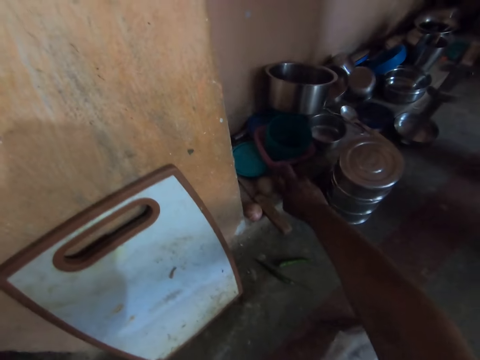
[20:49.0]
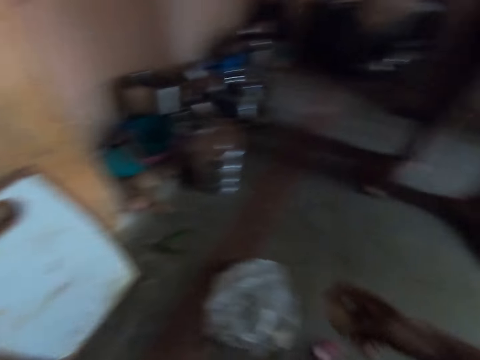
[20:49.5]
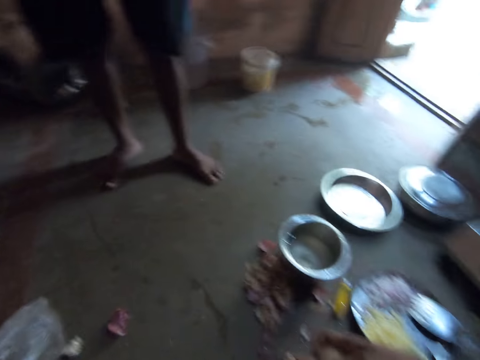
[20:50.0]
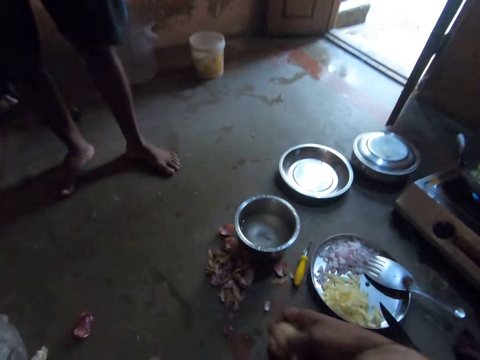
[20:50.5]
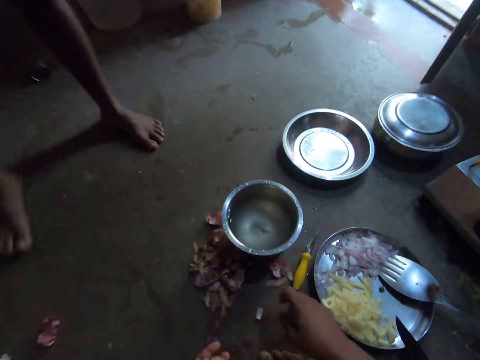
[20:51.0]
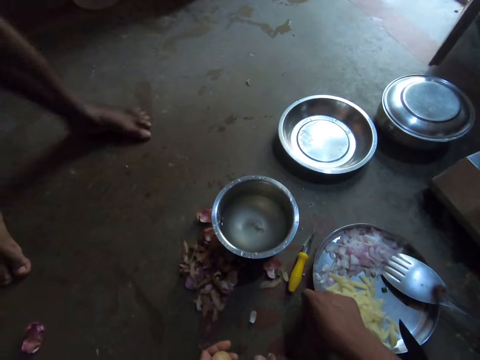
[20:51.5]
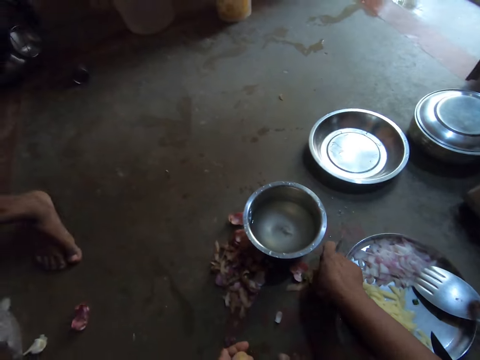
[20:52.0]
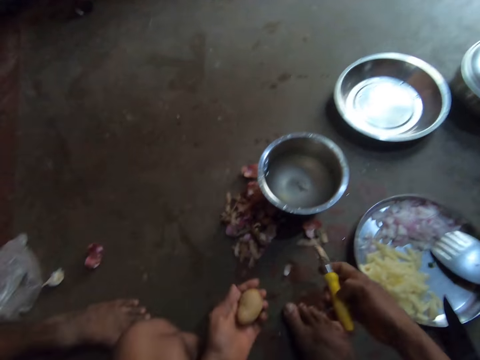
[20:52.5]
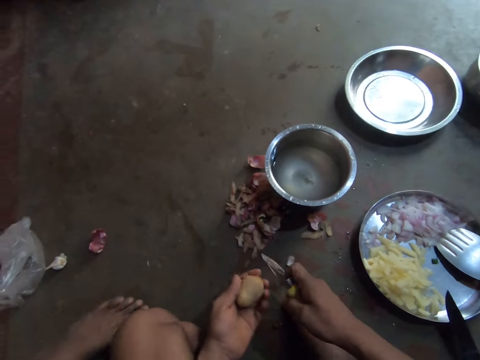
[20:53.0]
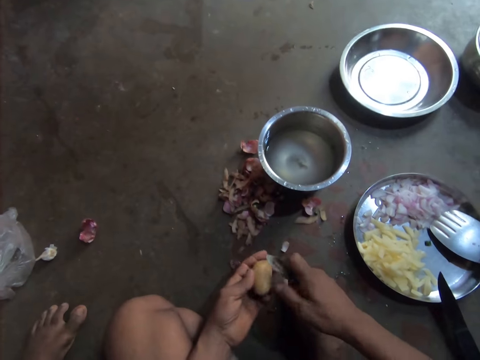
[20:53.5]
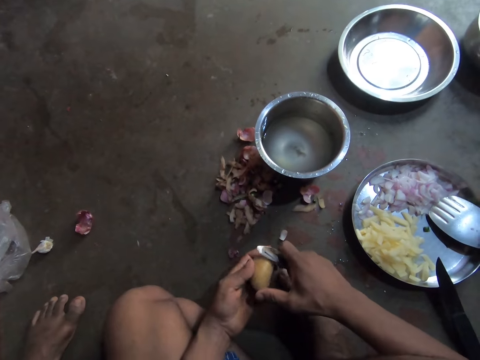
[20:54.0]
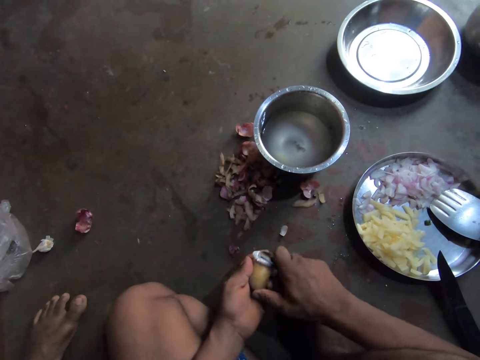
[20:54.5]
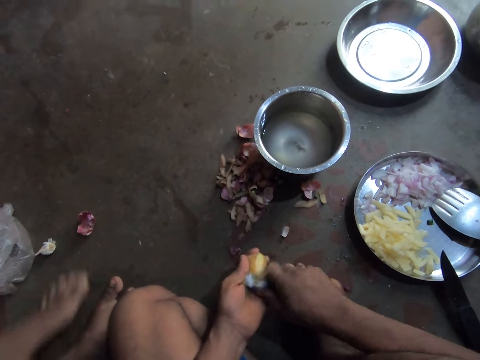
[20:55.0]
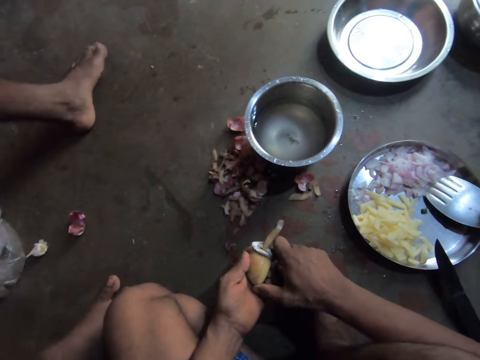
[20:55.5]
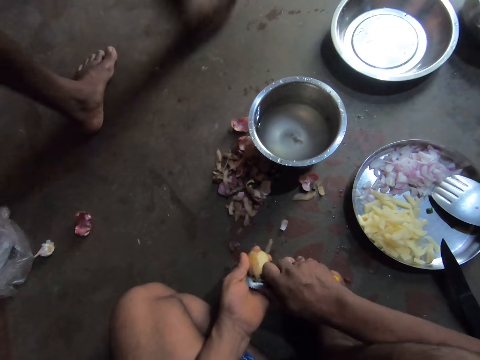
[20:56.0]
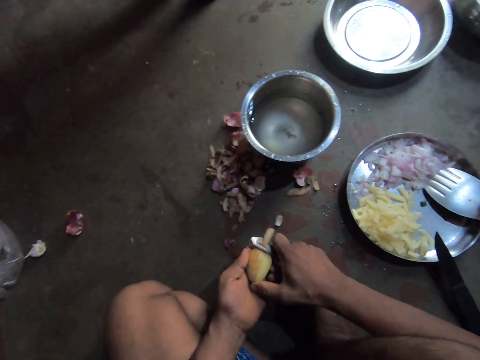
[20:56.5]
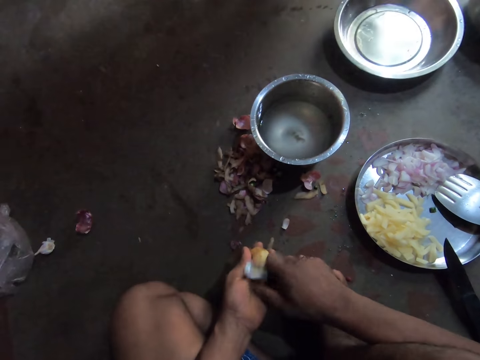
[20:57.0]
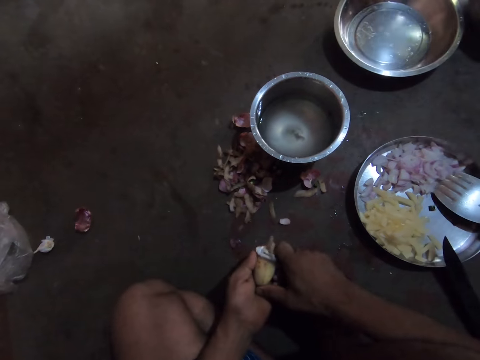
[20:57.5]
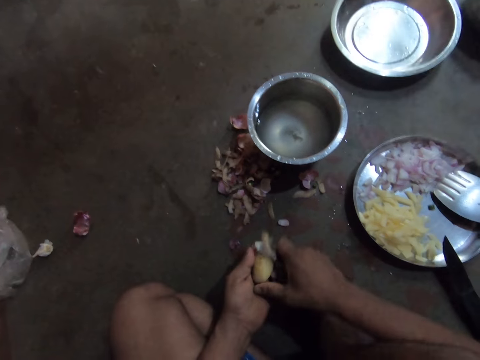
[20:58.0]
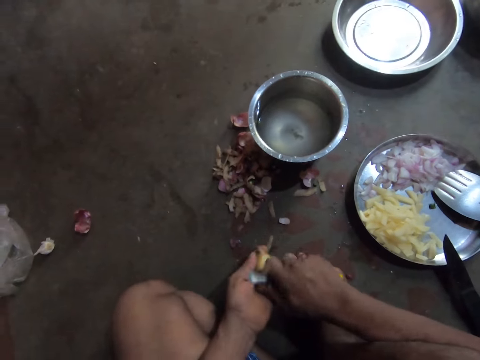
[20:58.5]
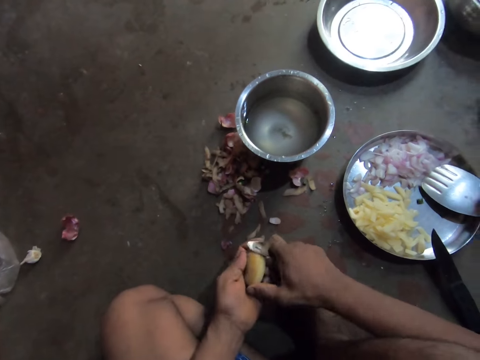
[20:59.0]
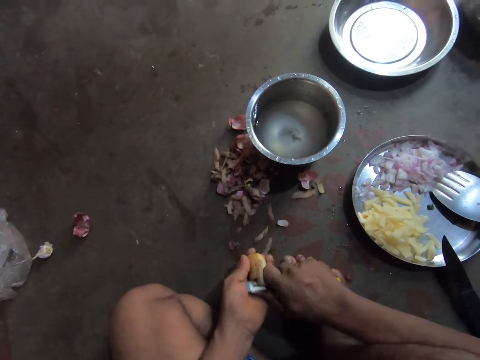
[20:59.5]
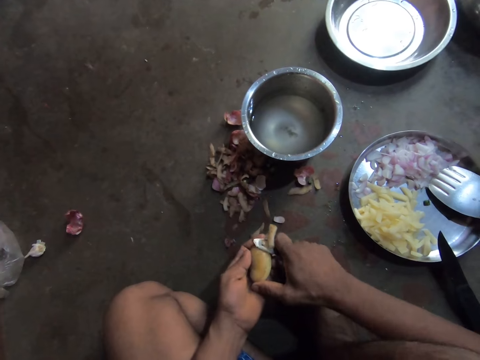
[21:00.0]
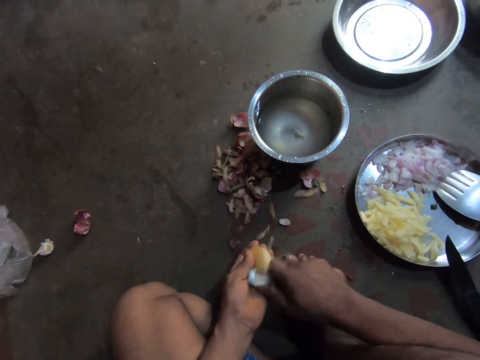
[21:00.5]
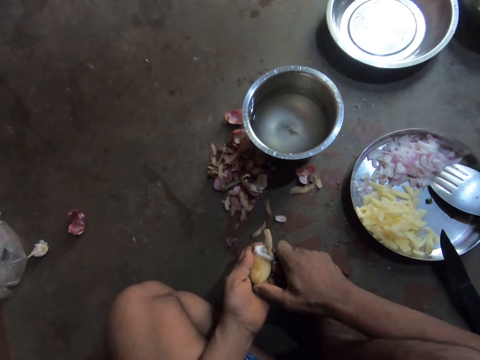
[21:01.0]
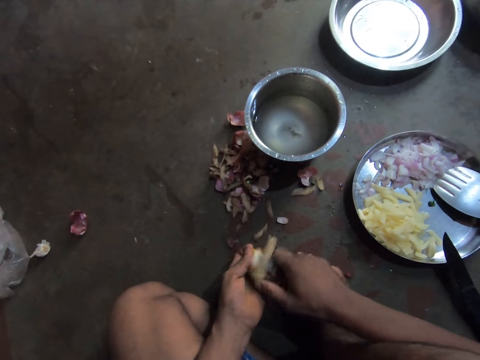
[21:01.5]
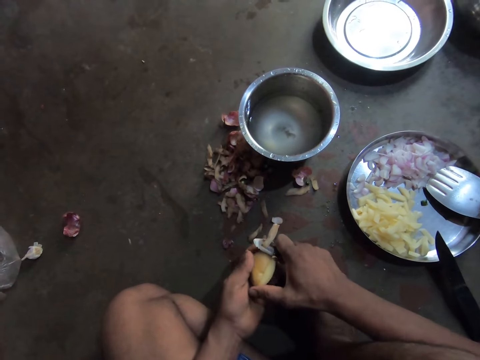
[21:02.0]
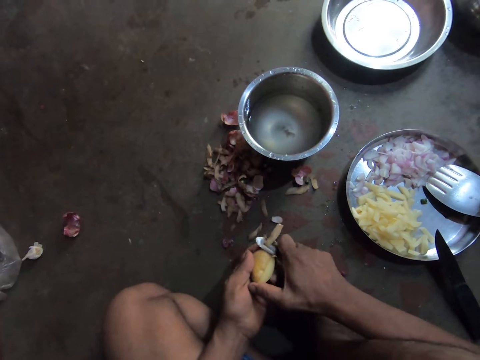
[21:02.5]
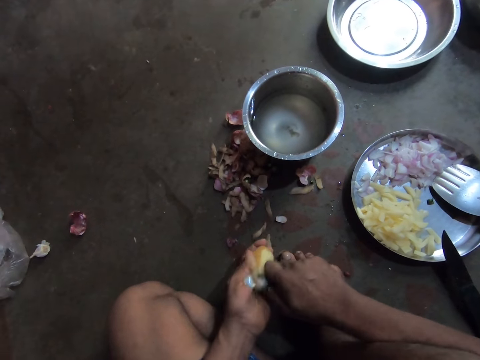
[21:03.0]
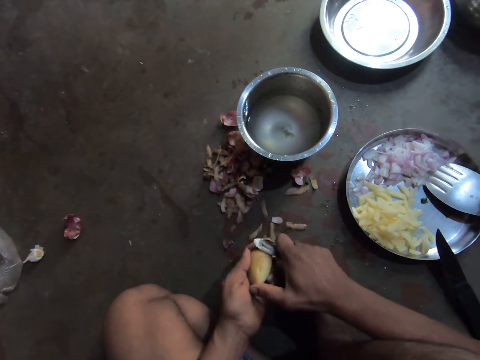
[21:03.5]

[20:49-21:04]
The camera wearer picks up a potato. A man talks to the camera wearer. The camera wearer picks up the peeler. The man talks to the camera wearer. The camera wearer peels the potato with the peeler. The man walks away from the camera wearer. The camera wearer converses with the man. They peel the potato with the peeler.

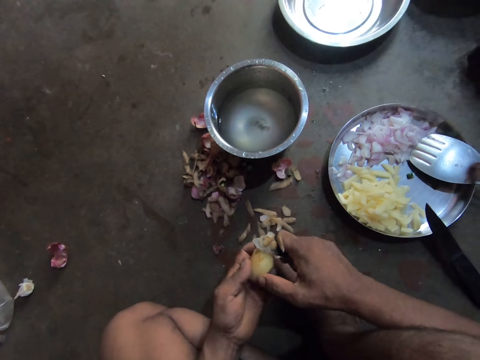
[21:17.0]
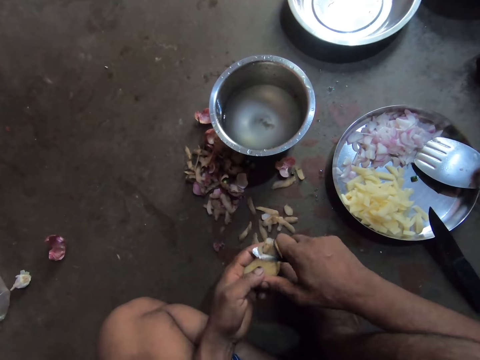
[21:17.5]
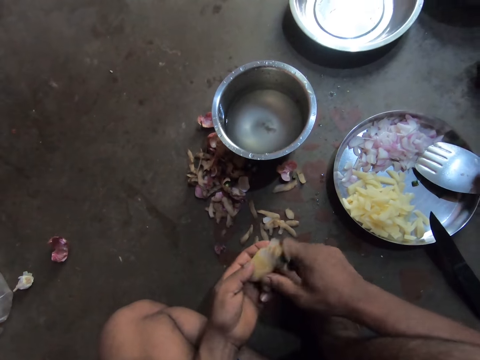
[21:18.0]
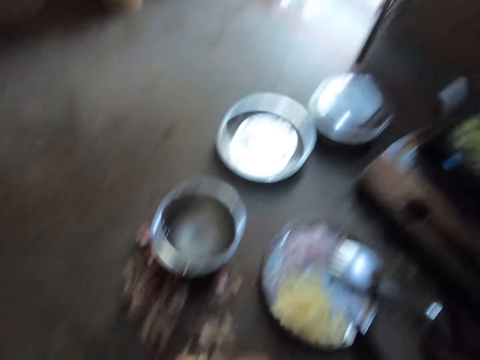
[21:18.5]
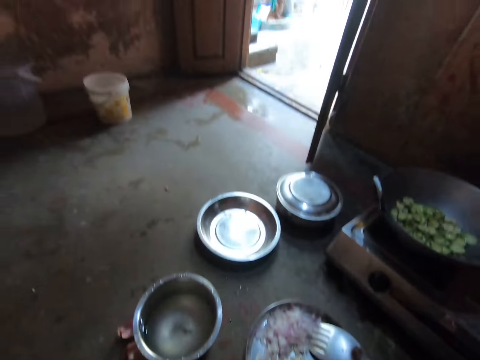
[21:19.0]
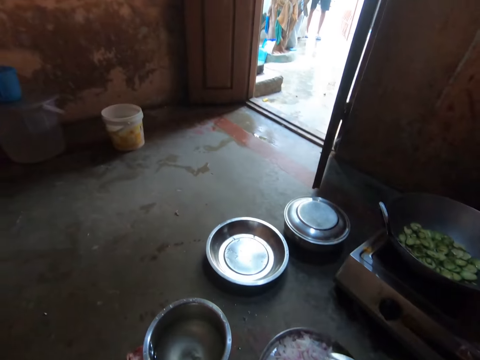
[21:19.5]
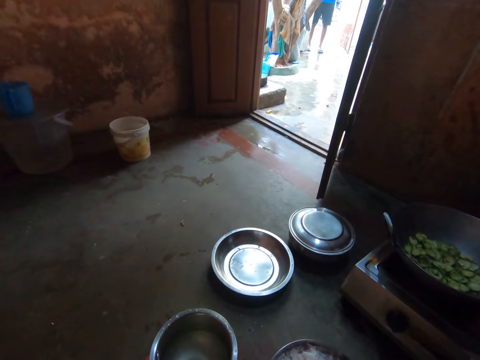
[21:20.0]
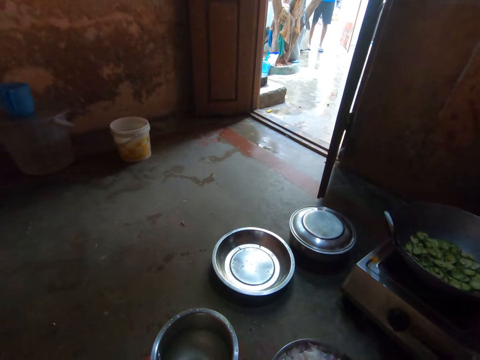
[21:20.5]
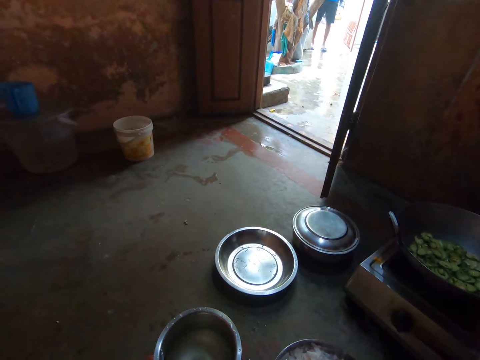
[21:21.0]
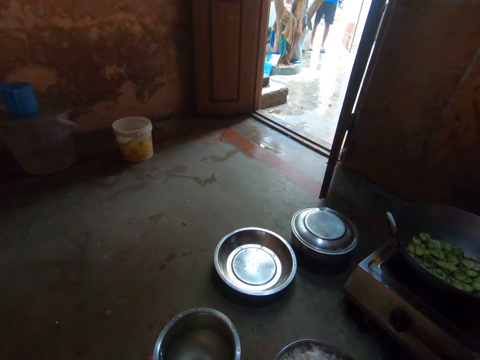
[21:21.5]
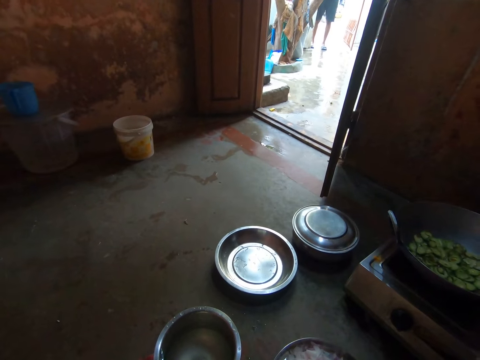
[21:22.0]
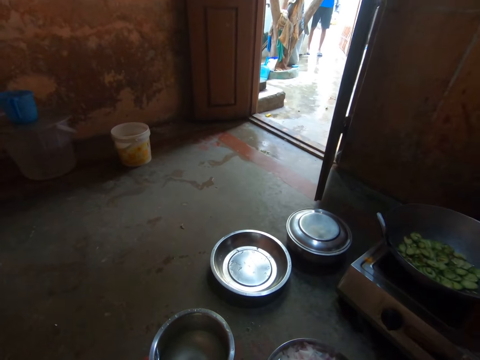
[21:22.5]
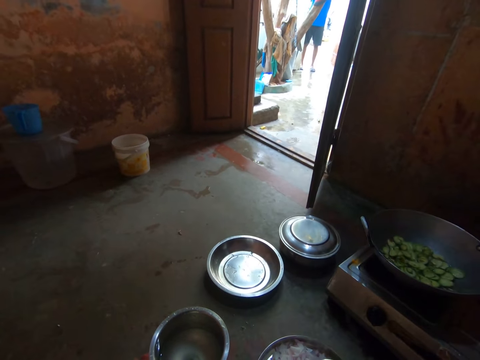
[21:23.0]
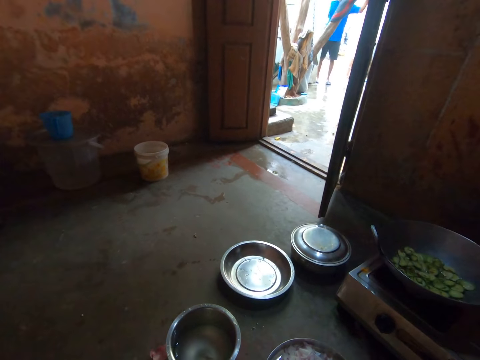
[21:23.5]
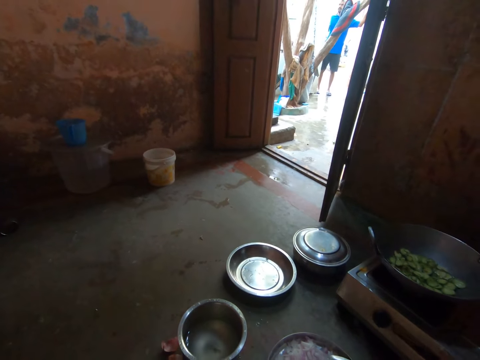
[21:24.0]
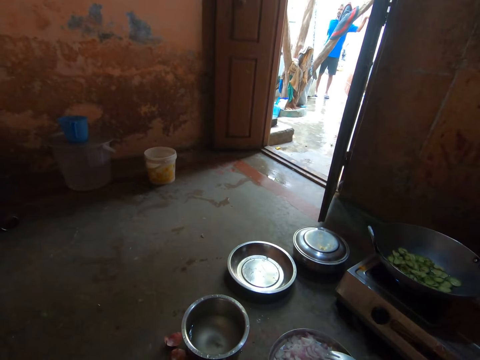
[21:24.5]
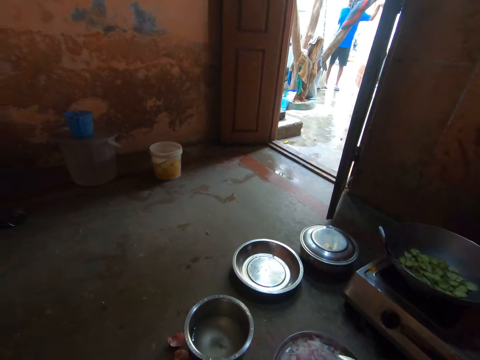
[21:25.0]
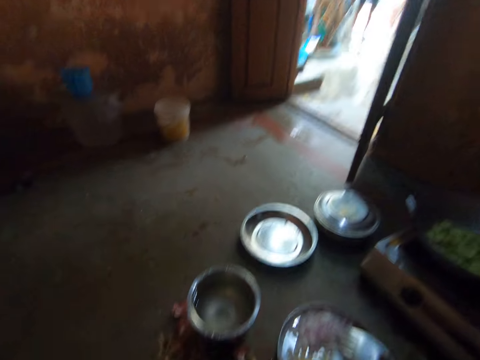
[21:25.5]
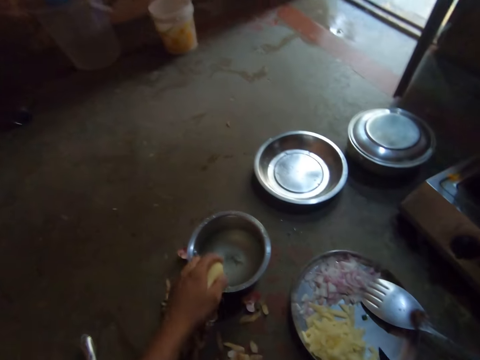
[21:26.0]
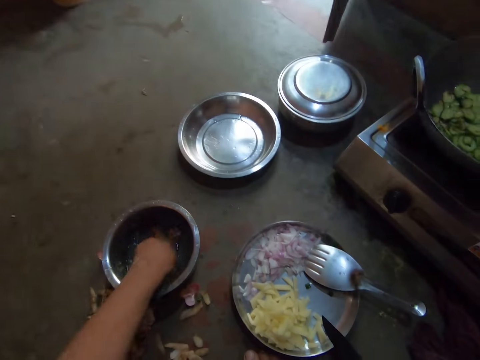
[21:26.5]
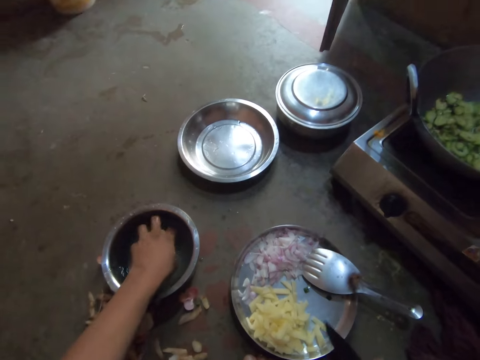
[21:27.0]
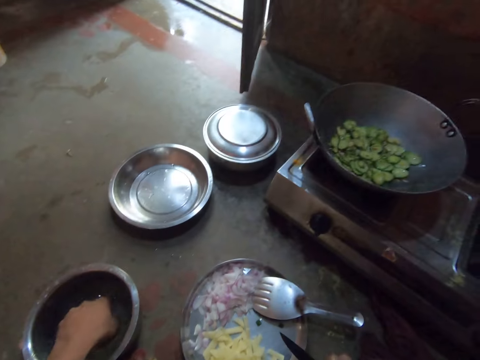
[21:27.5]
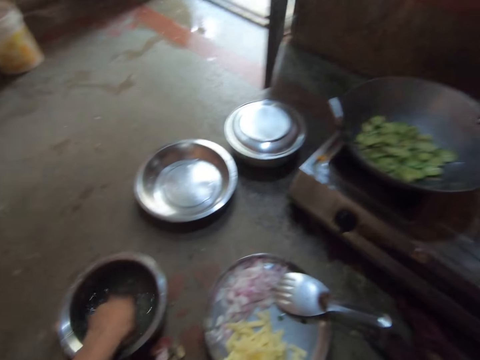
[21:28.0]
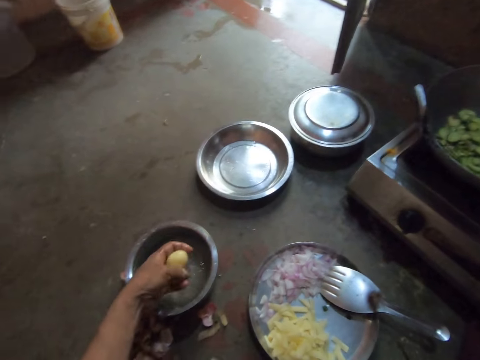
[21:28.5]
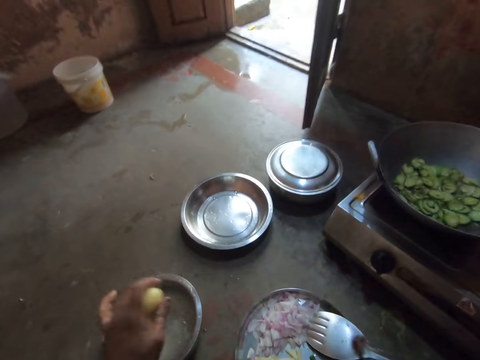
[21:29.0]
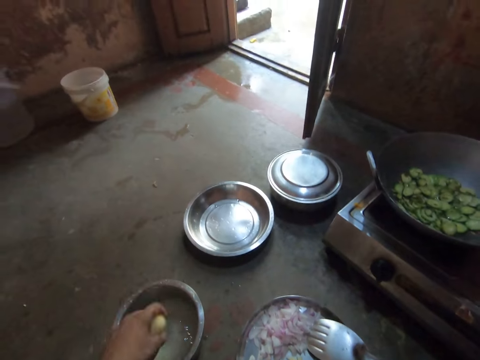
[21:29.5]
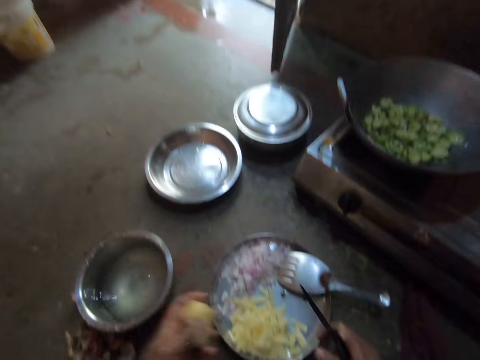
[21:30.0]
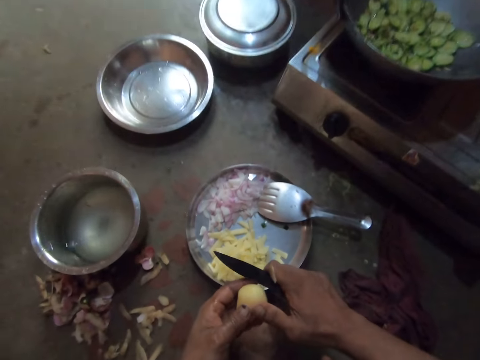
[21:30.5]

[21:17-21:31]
The camera wearer stares at the door. He looks outside. He washes the potato with the water. He shakes his hand.
